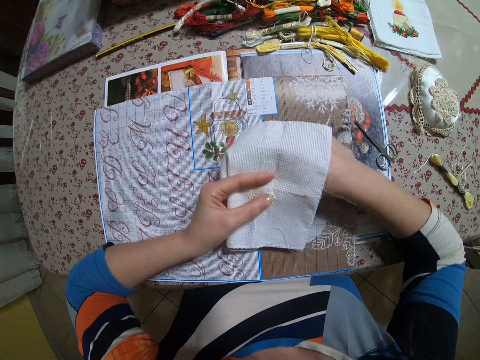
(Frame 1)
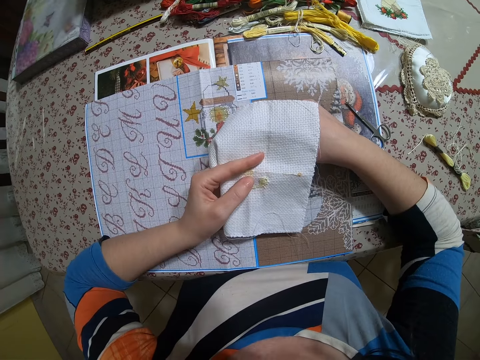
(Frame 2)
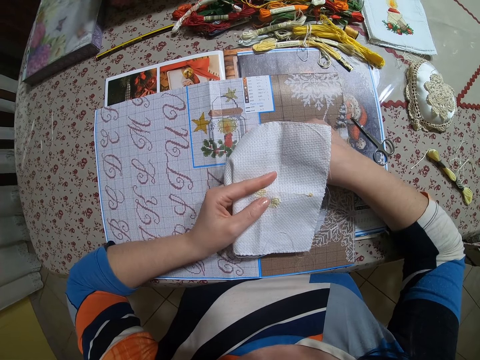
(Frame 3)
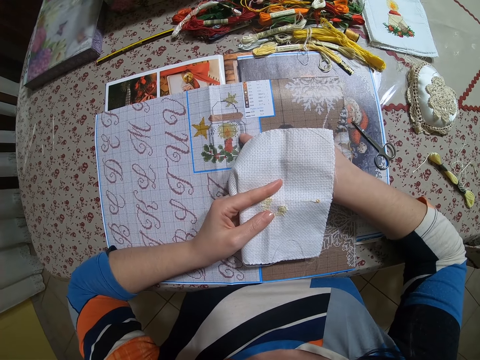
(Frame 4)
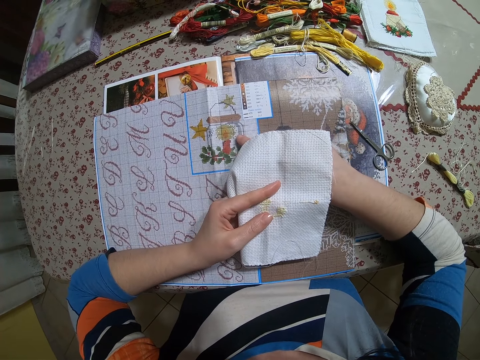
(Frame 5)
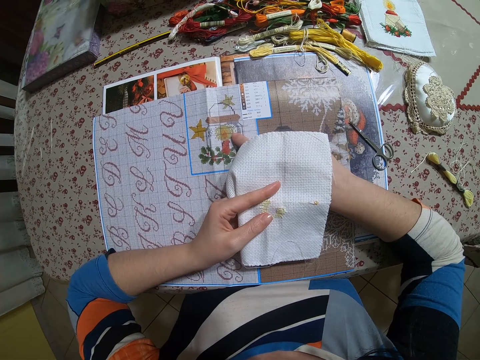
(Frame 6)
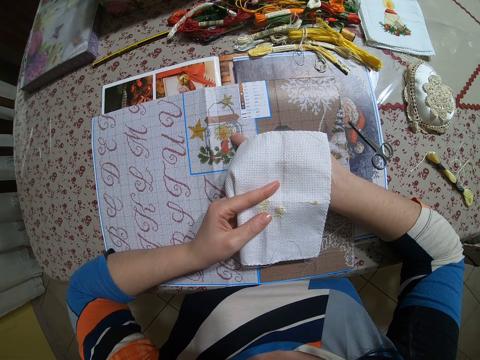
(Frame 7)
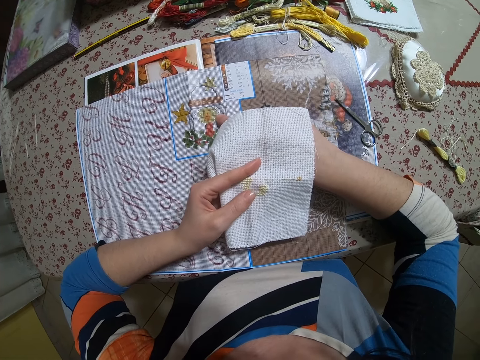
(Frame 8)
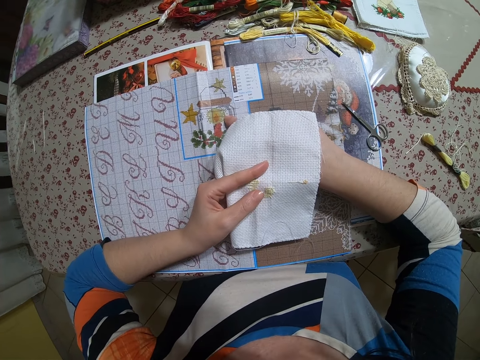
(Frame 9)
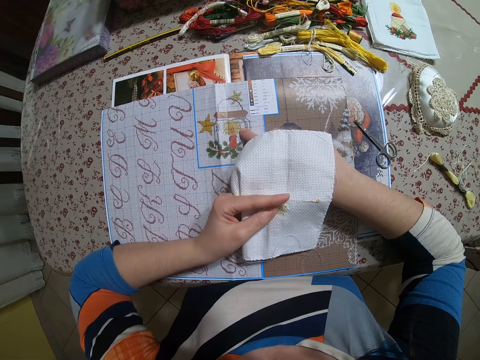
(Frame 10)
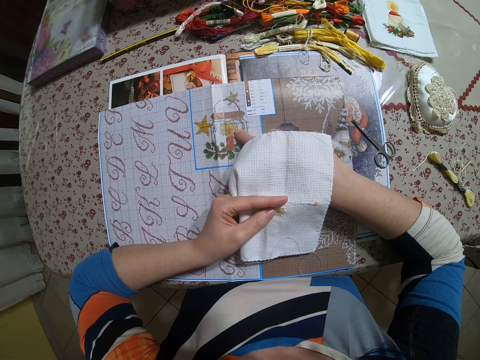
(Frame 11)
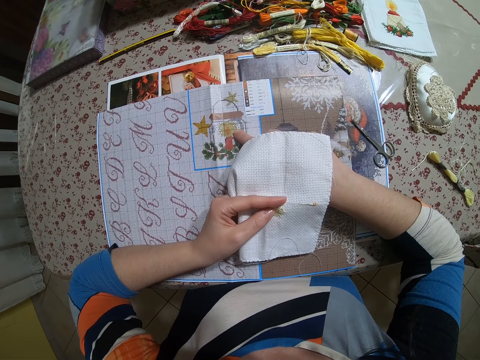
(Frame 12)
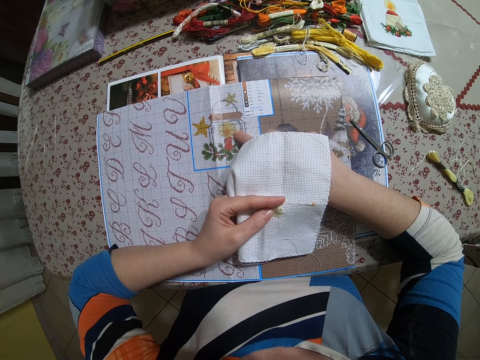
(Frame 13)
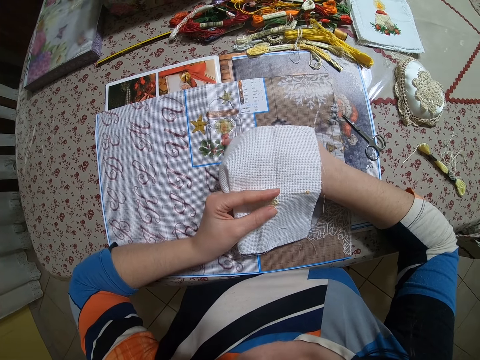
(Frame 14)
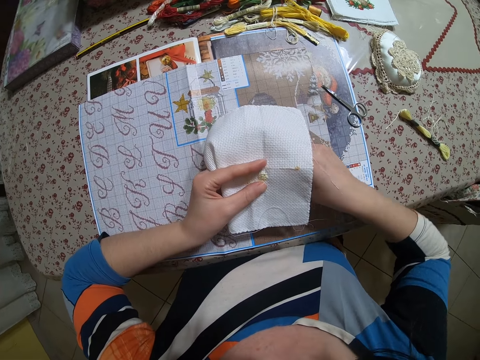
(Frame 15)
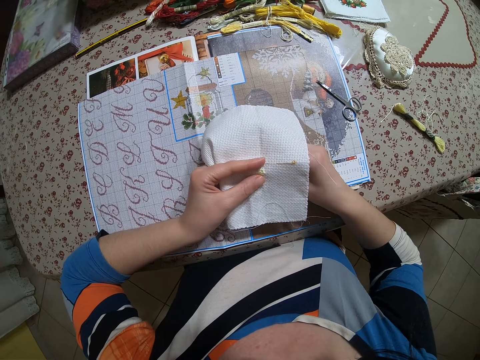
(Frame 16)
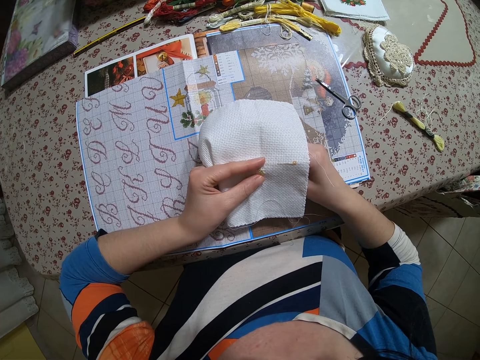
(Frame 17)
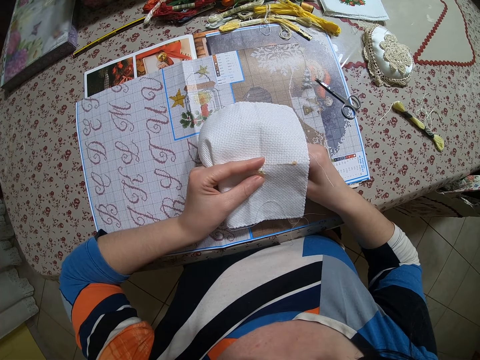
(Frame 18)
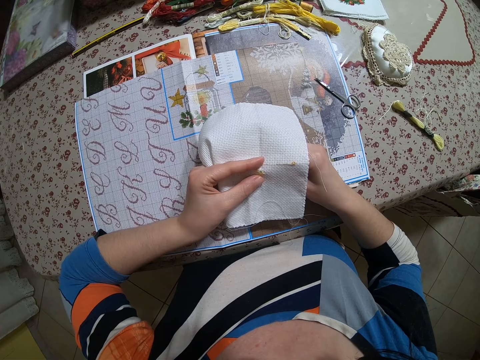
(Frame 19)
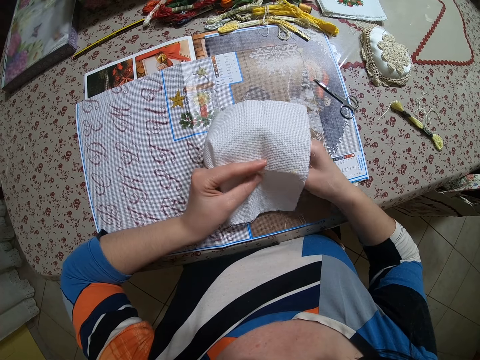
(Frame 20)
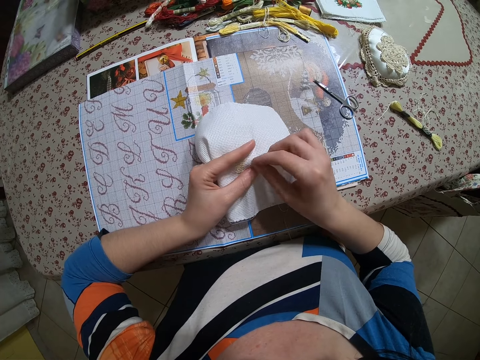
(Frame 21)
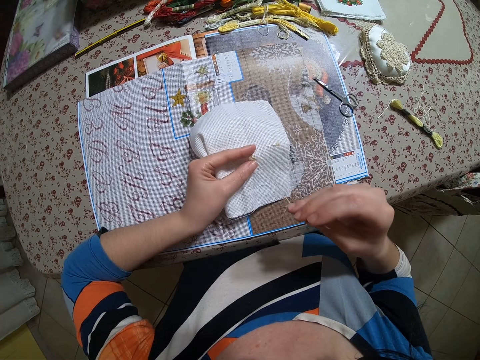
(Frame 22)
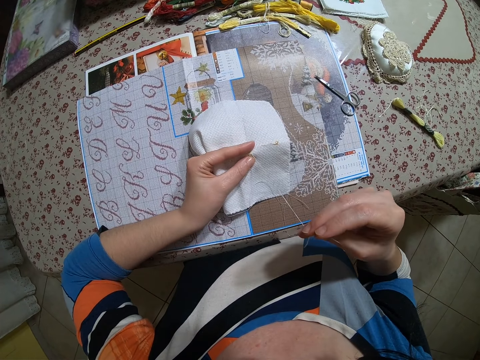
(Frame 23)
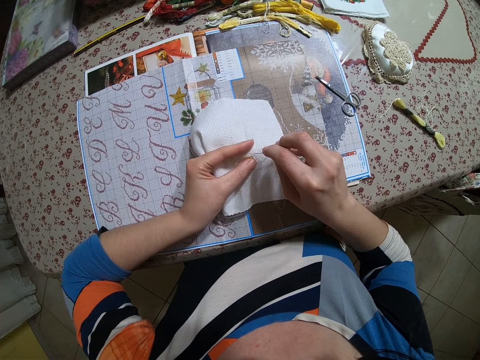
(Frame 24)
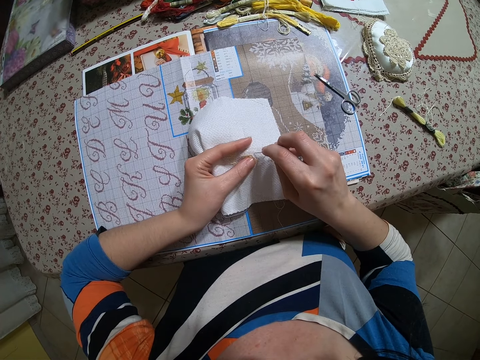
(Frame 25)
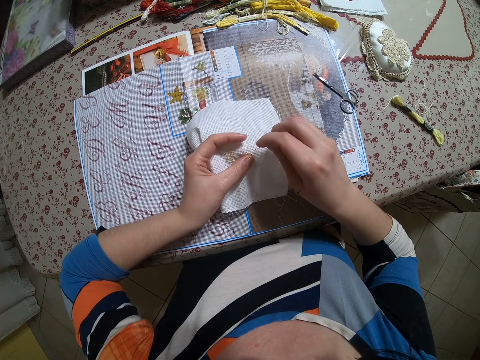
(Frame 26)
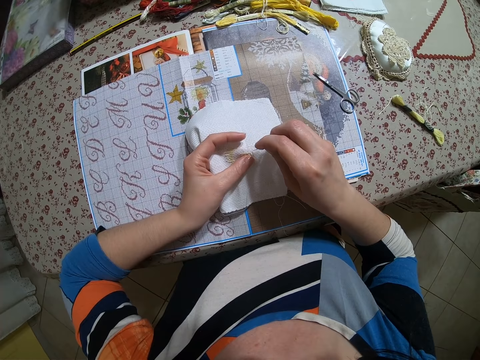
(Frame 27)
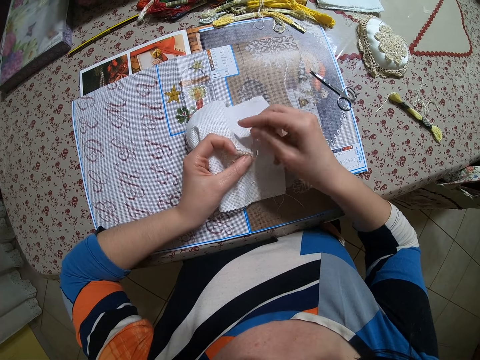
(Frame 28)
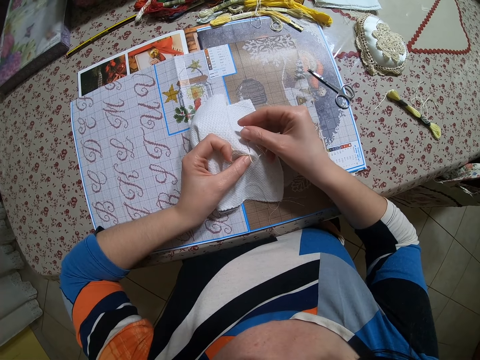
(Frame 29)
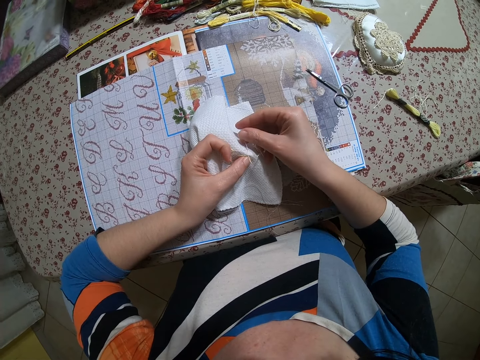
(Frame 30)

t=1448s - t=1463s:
The camera wearer counts the layers of the fabric design on the table with her right hand. She points at something. She sews on the piece of clothing with the needle in her right hand.

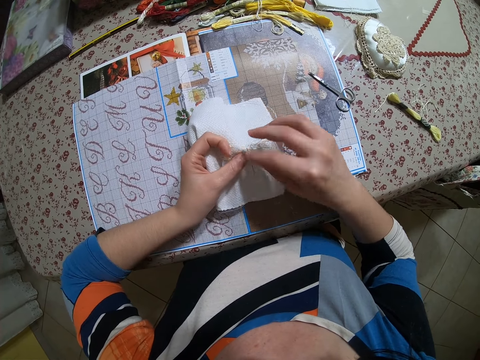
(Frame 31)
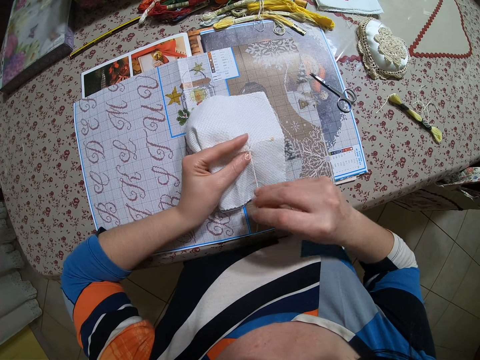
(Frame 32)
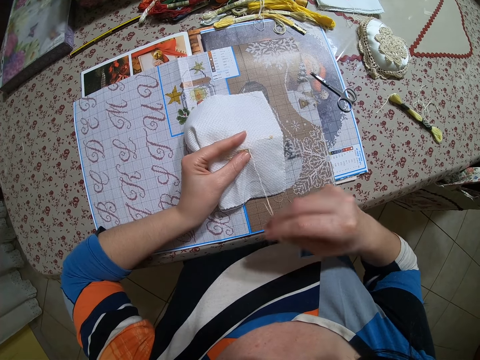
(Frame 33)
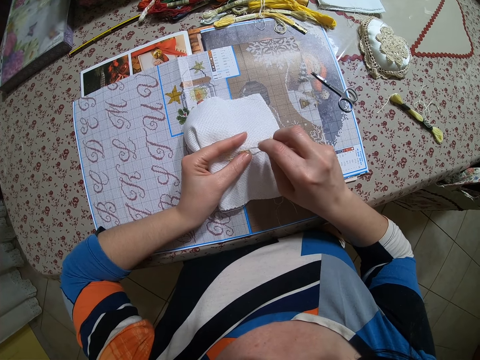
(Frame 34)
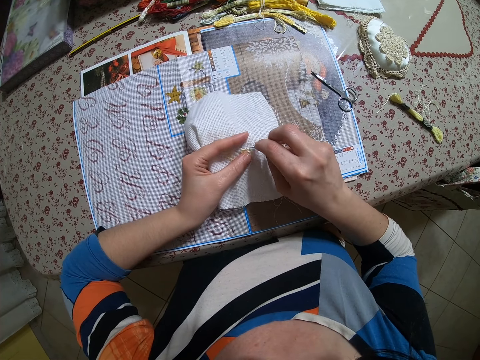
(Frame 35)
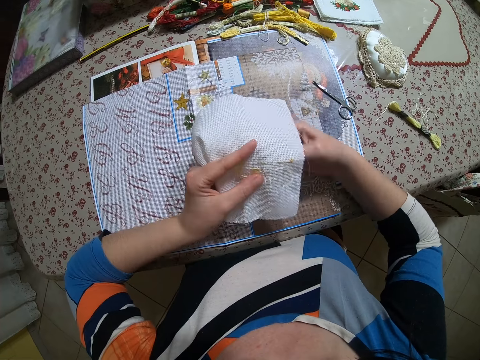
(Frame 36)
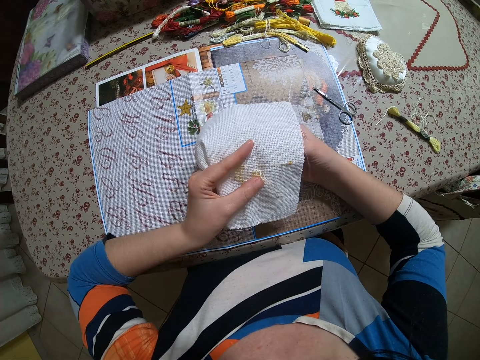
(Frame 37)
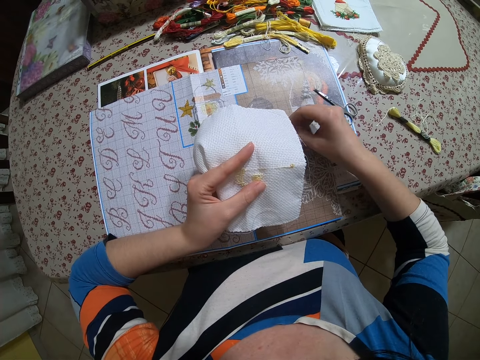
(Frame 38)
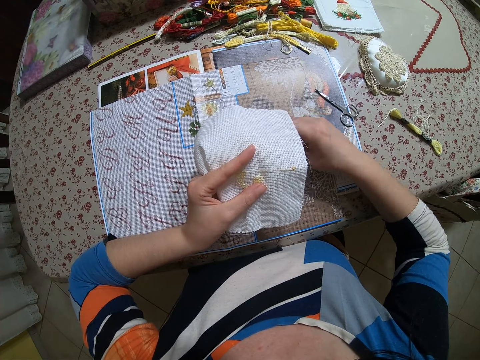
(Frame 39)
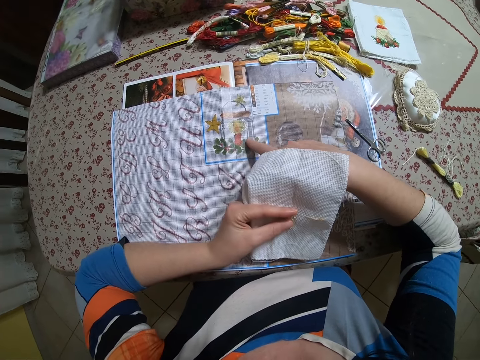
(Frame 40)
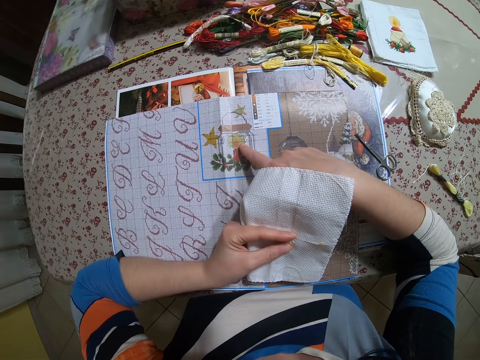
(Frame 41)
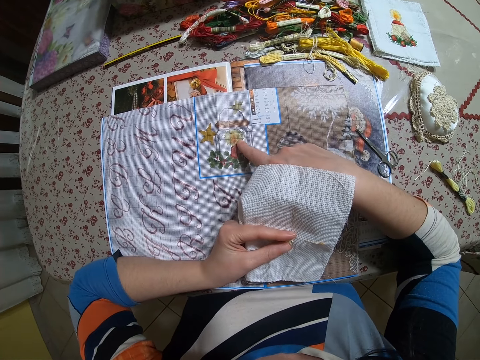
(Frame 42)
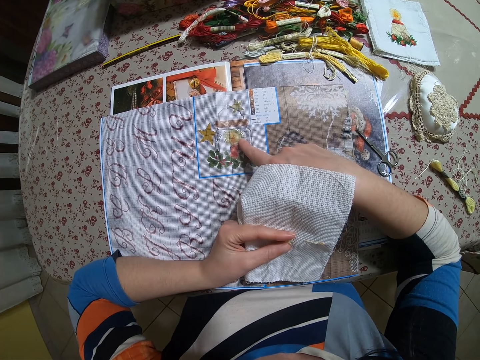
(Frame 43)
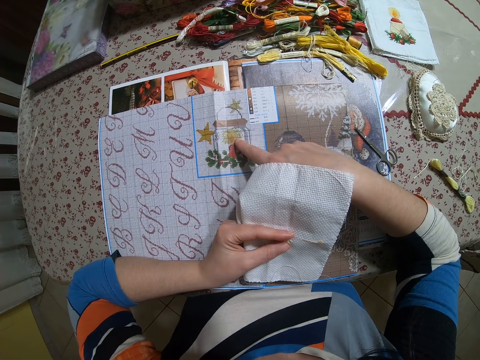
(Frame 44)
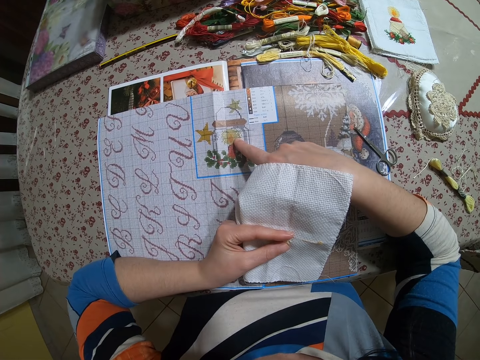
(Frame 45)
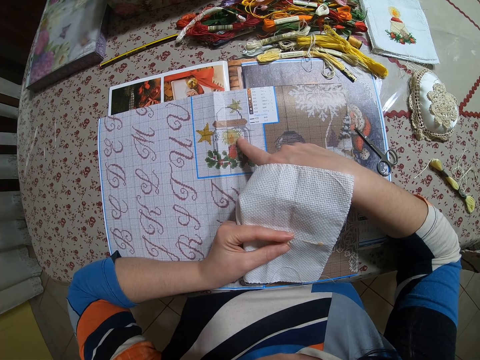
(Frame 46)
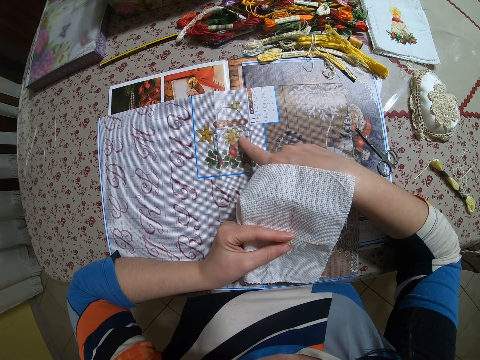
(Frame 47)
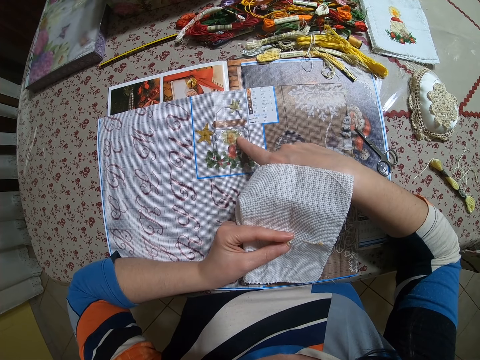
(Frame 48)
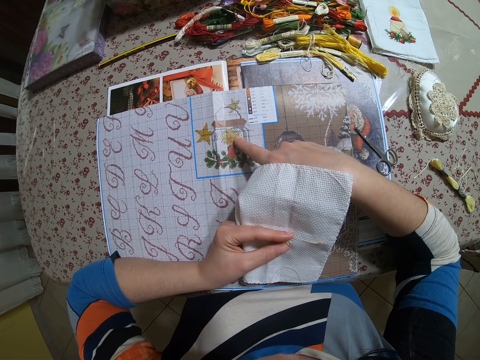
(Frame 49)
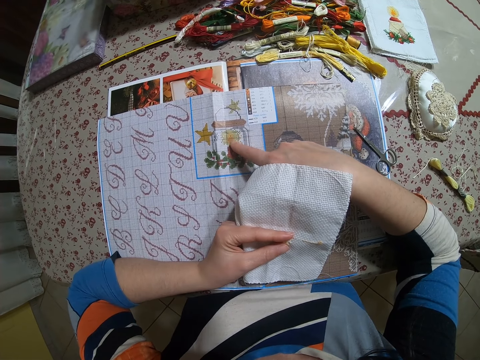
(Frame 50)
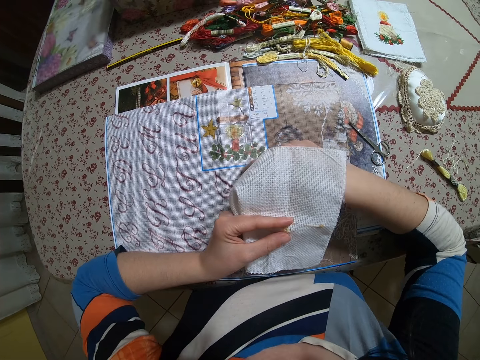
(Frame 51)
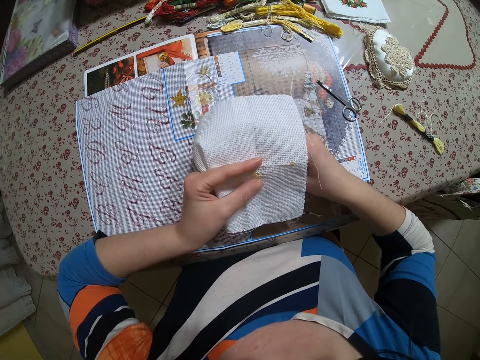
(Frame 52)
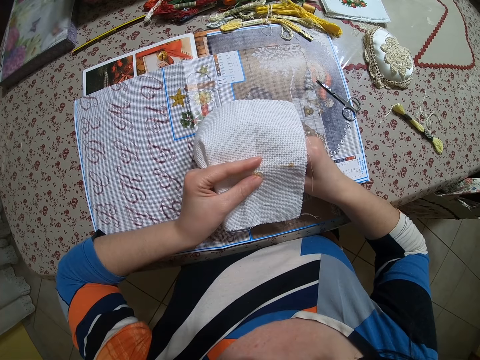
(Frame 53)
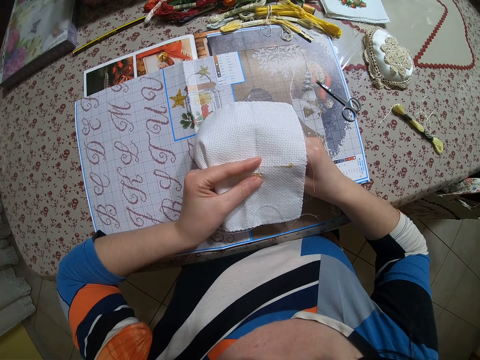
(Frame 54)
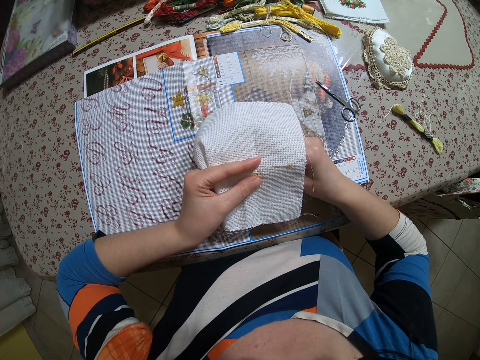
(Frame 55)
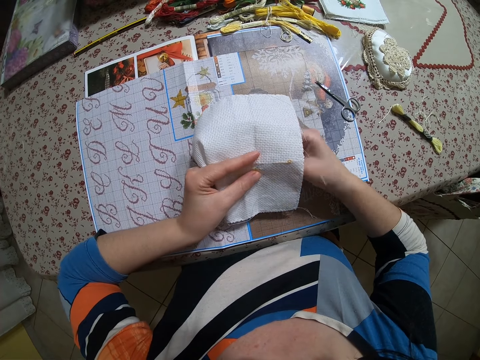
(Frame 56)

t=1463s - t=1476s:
The camera wearer counts the layers of the fabric design on the table with her right hand. She points at something. She sews on the piece of clothing with the needle in her right hand.
